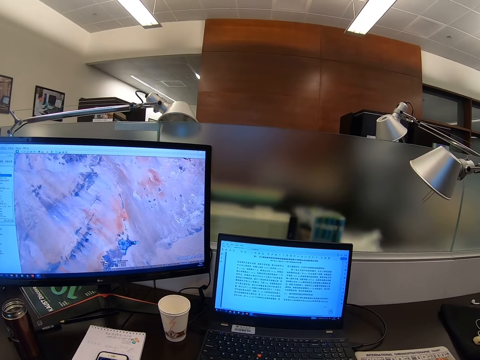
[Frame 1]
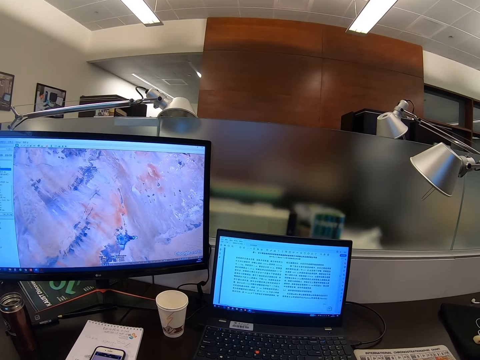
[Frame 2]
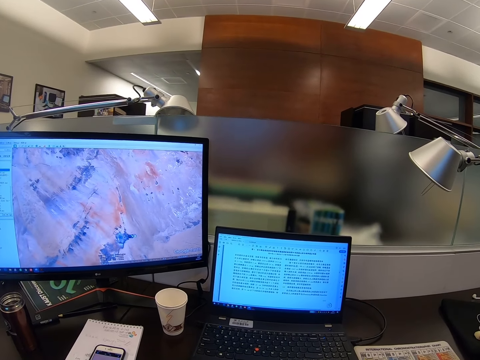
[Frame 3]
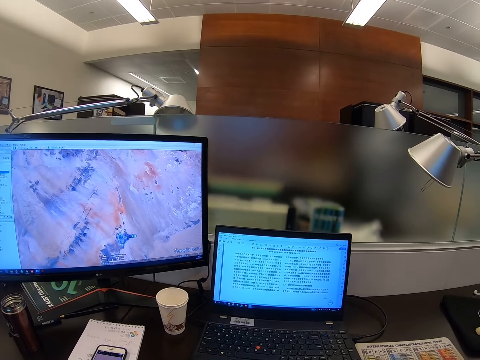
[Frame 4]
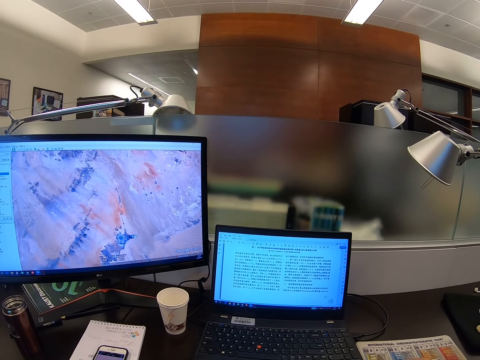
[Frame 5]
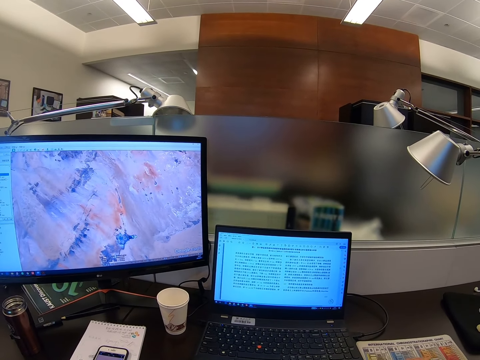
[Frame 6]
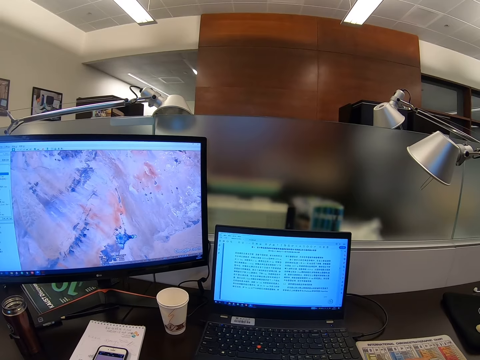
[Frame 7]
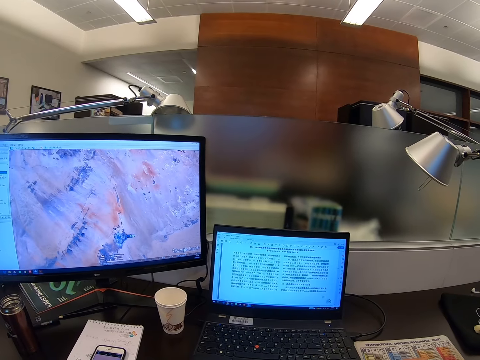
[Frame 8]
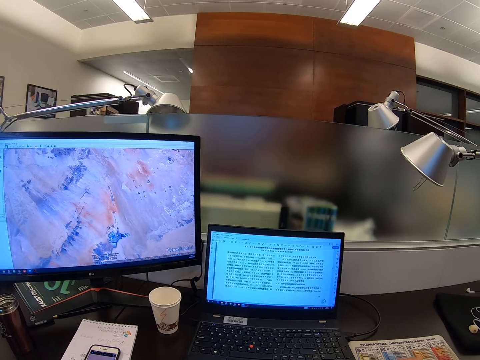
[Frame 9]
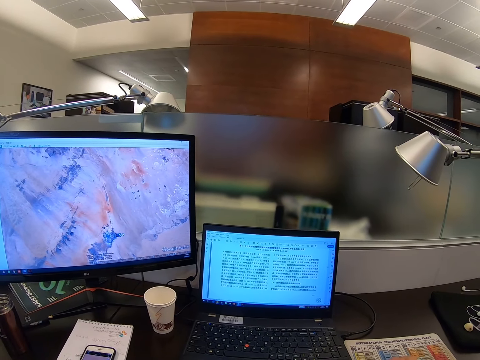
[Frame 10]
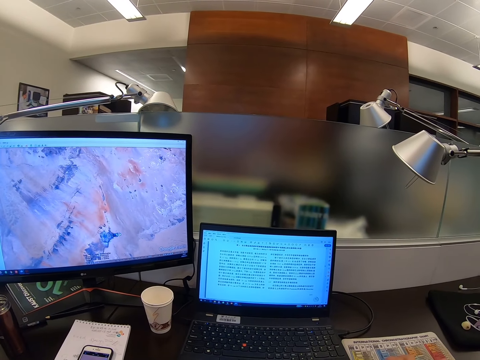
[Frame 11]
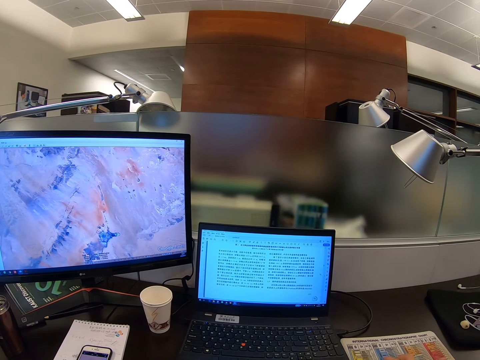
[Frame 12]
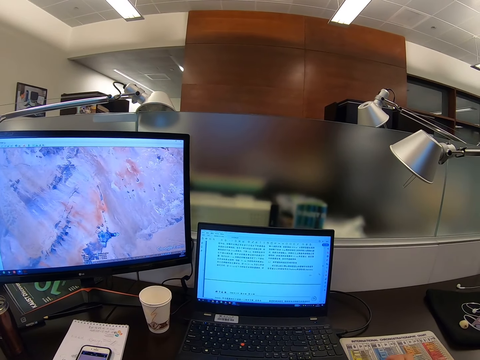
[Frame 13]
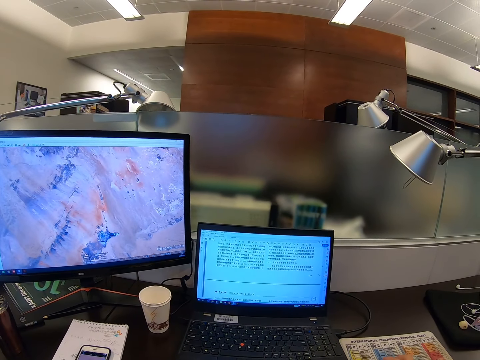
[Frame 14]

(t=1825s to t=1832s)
The camera wearer stares at the computer.

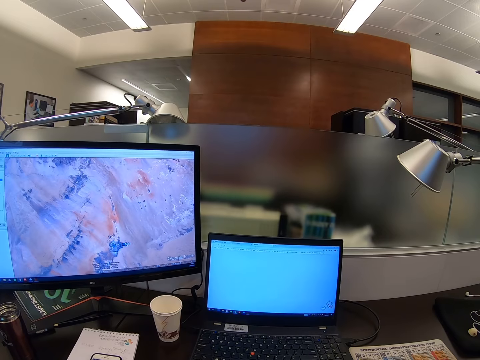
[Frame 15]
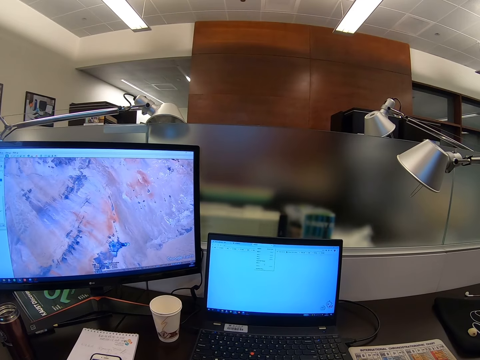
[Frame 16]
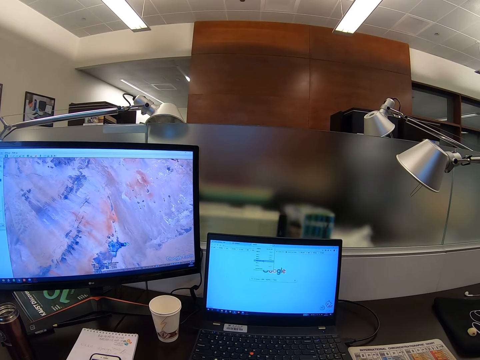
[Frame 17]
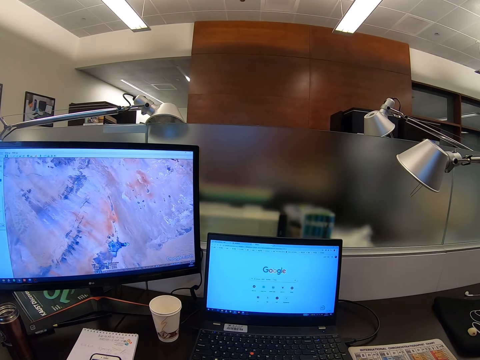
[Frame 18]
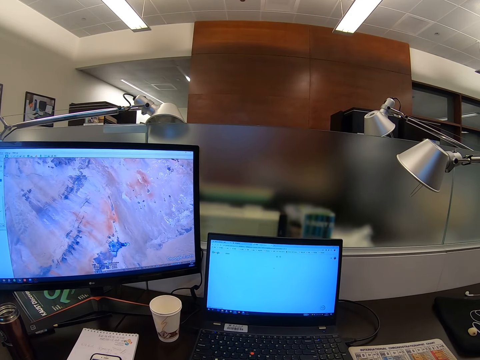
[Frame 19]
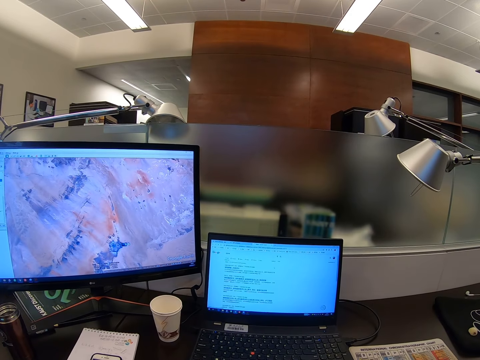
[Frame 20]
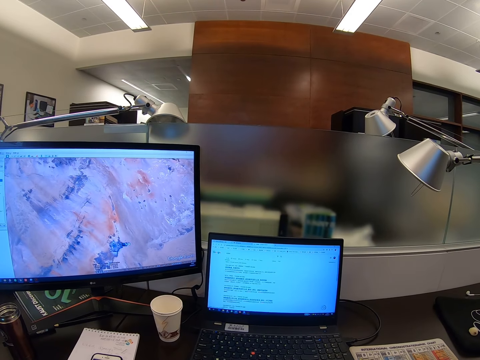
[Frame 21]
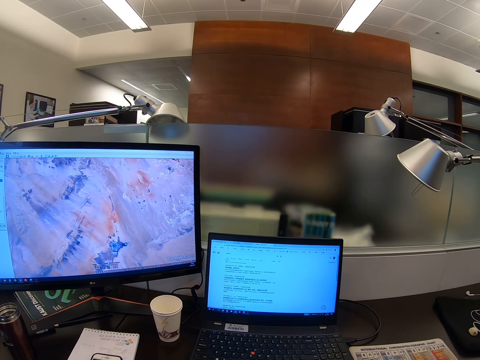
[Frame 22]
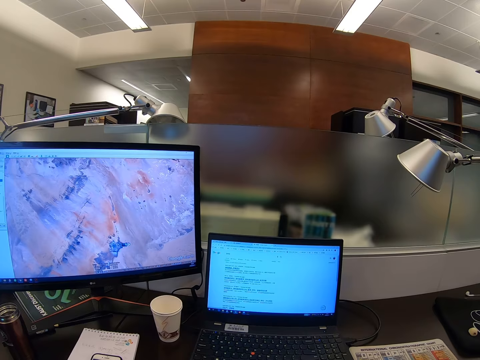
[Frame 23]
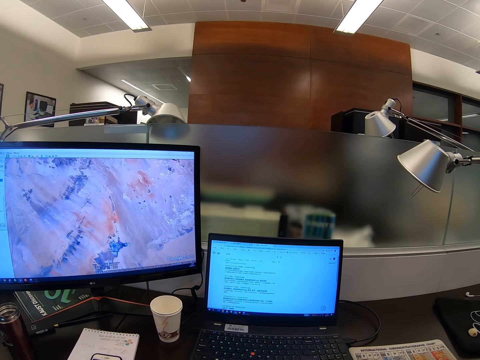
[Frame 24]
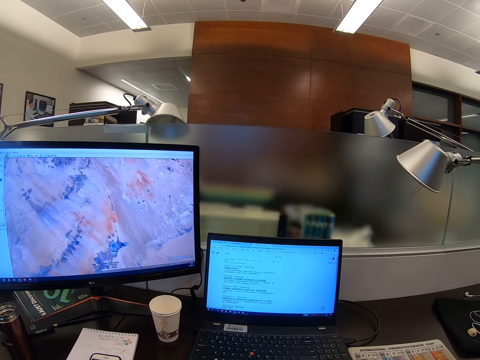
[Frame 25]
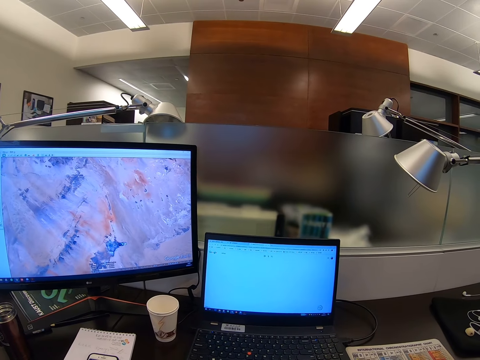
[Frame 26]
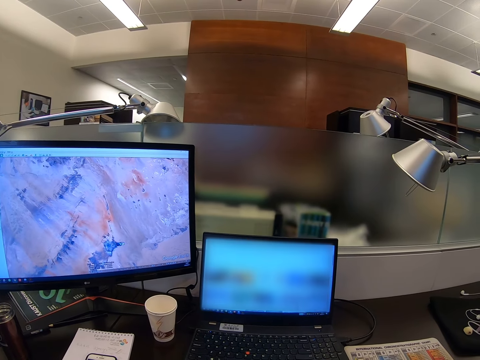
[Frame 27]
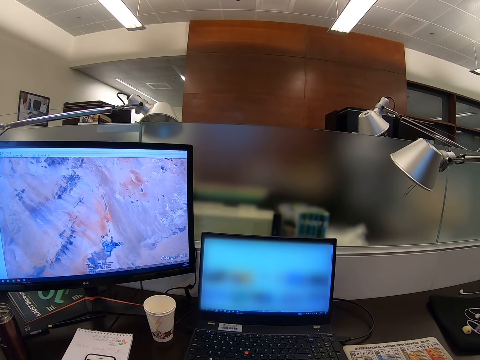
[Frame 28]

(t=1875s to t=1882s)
The camera wearer scrolls a computer.

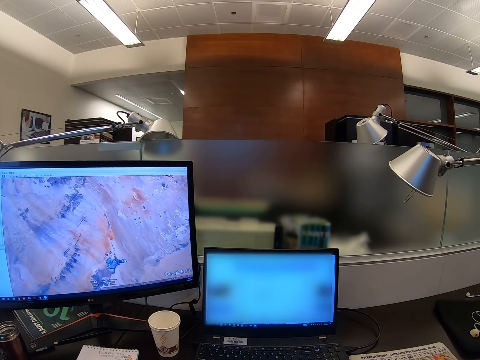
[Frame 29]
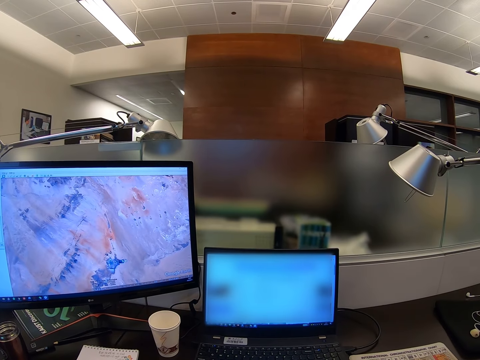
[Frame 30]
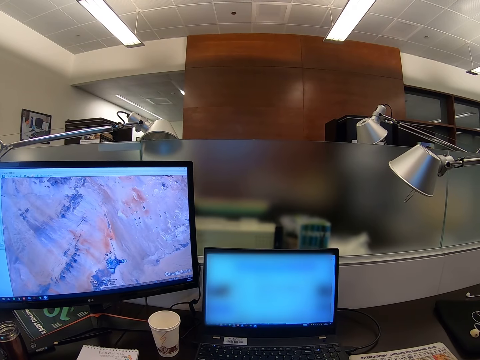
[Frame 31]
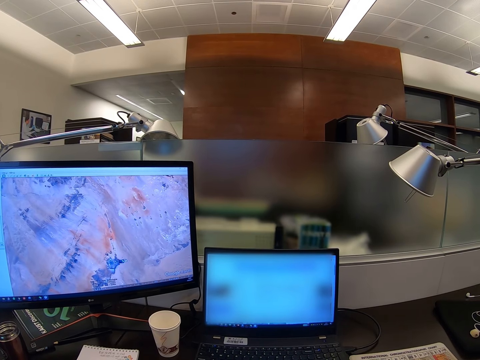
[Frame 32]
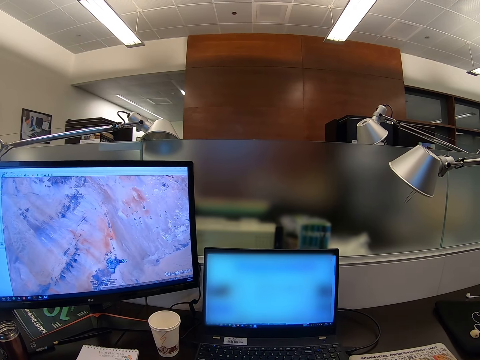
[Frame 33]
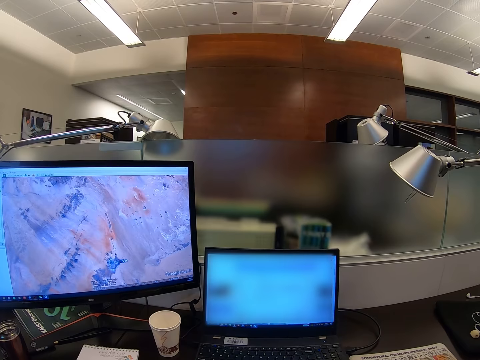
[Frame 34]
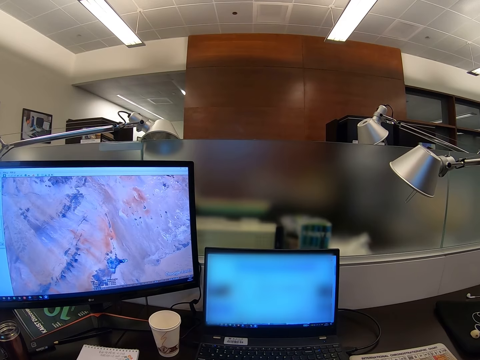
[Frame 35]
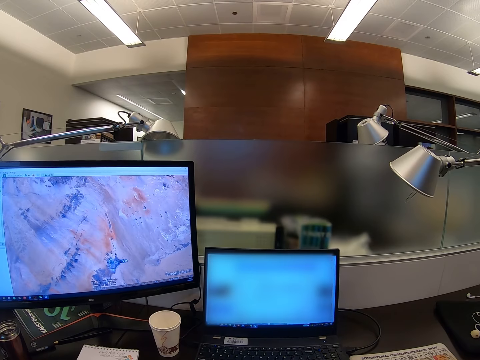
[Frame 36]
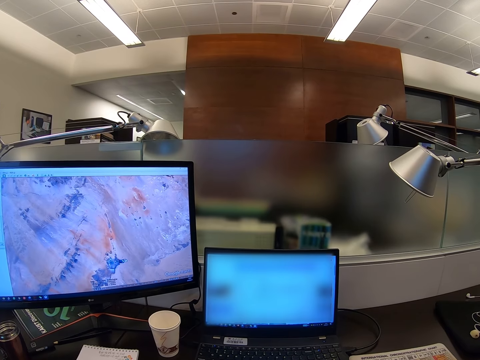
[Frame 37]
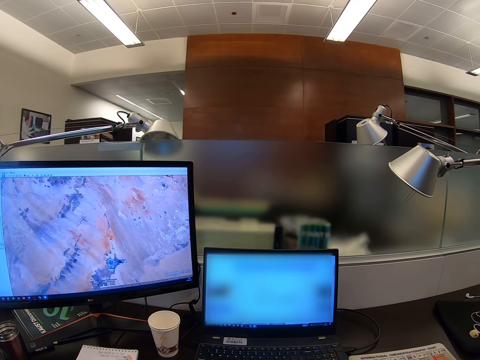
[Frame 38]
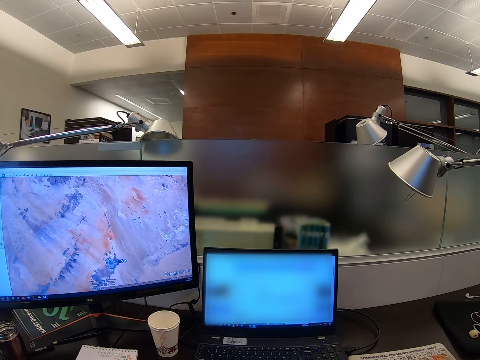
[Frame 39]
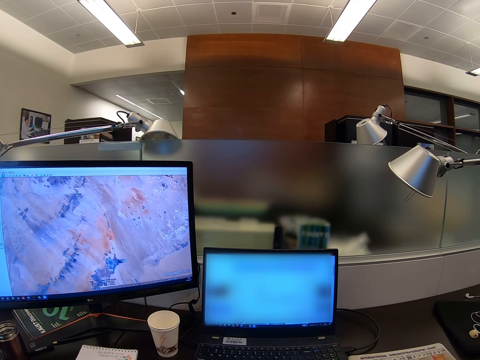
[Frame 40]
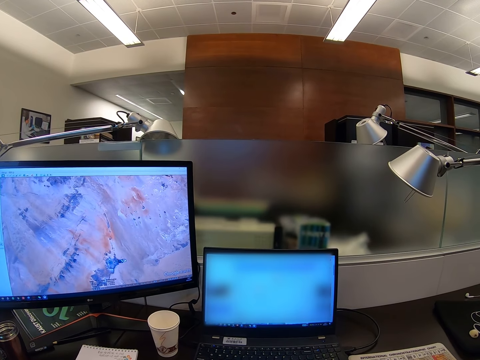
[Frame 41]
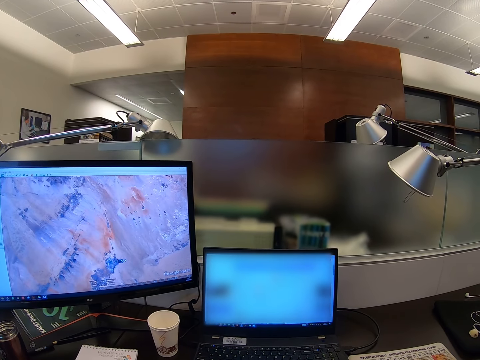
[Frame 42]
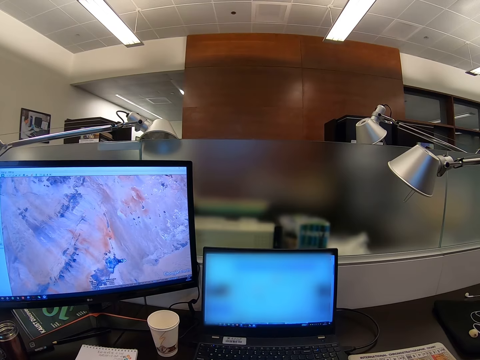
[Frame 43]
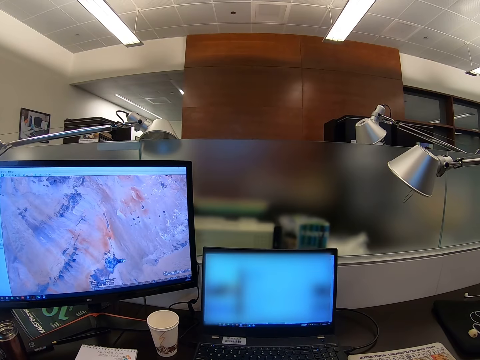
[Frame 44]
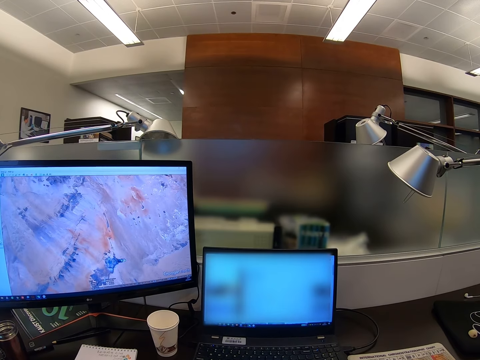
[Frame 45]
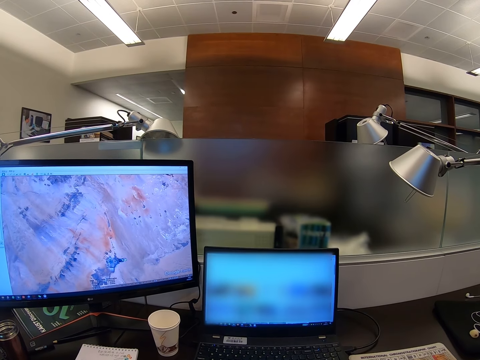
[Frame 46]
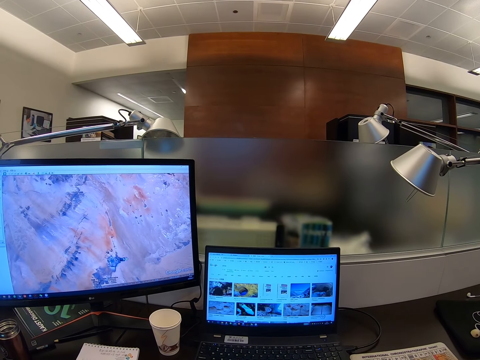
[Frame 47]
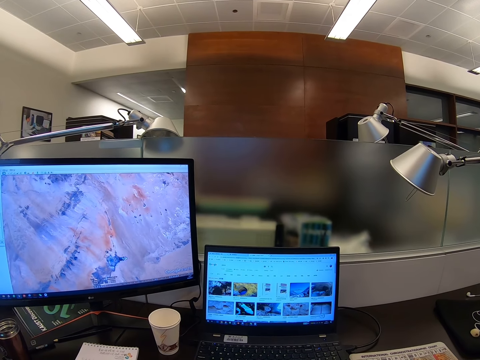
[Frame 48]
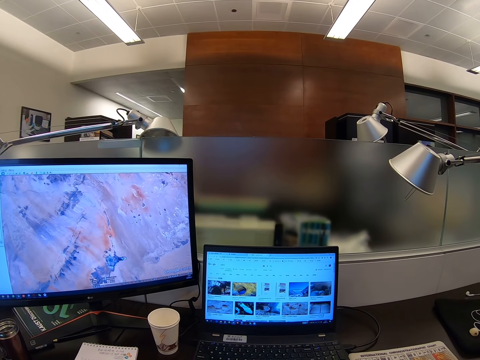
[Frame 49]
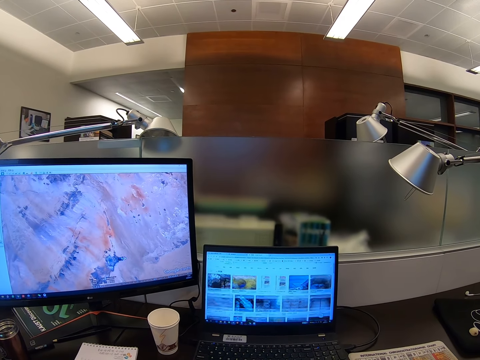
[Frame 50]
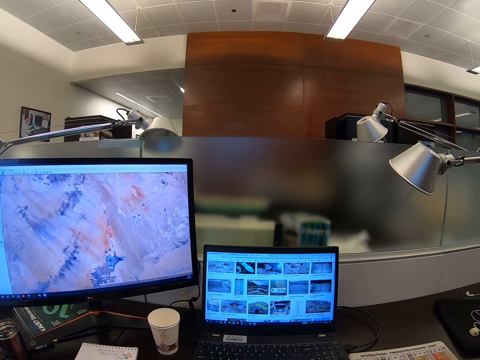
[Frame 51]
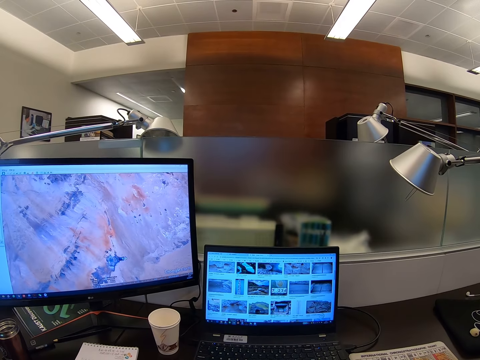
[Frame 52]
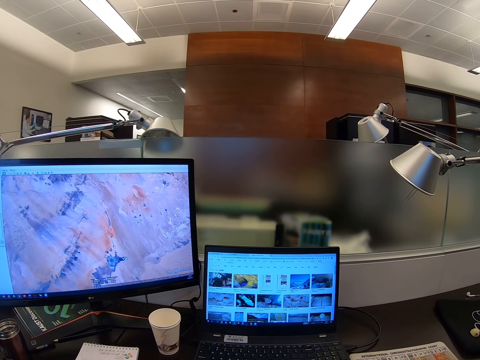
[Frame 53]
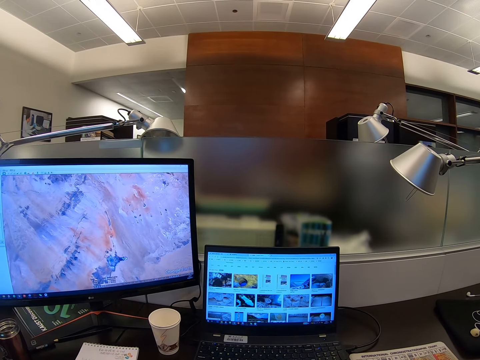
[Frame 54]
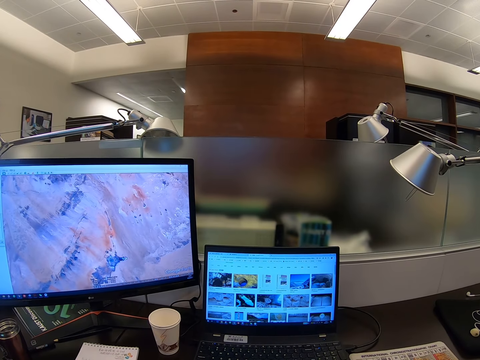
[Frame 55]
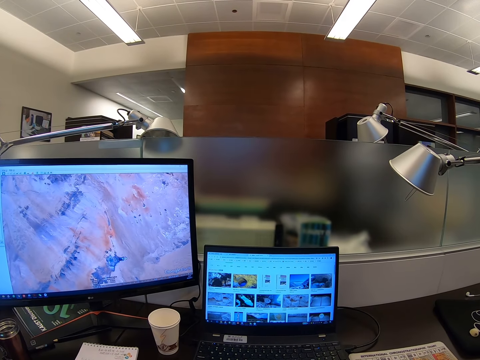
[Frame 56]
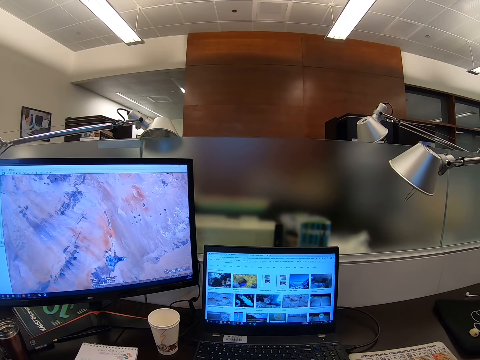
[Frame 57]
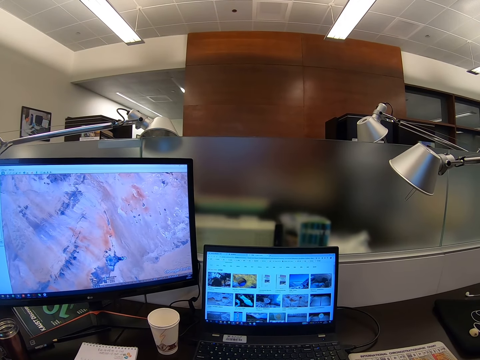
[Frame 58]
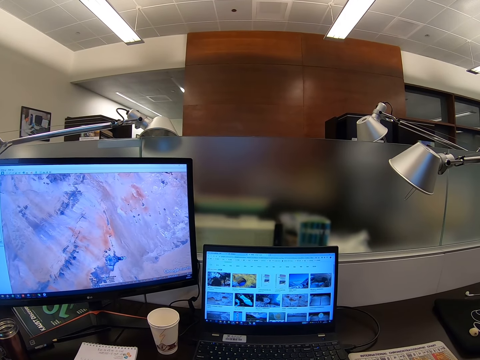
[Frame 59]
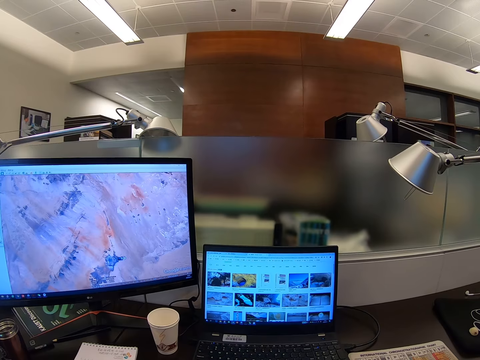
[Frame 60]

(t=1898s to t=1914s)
The camera wearer stares at the computer. They scroll the computer.
